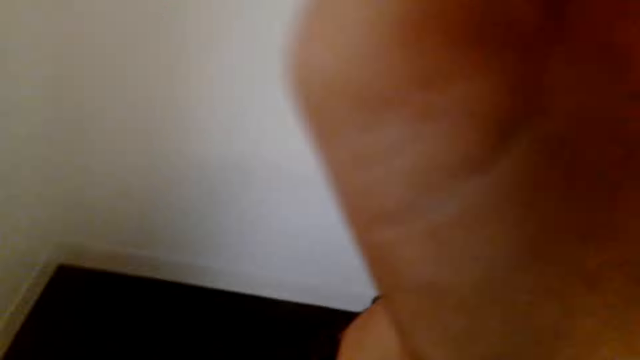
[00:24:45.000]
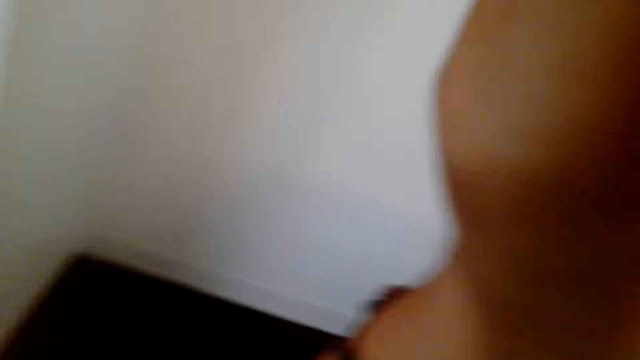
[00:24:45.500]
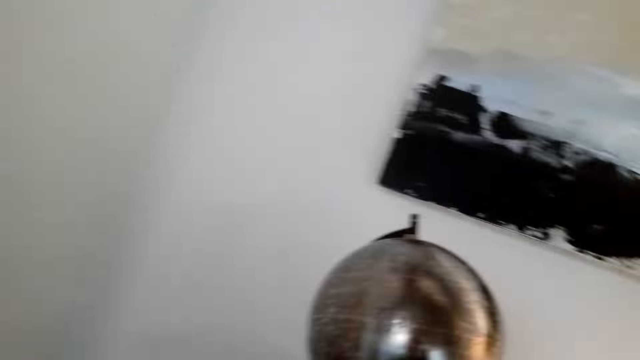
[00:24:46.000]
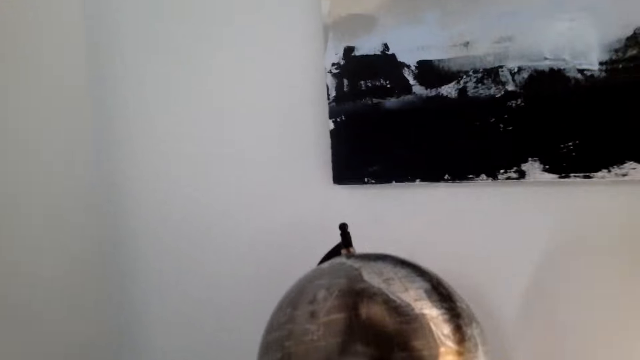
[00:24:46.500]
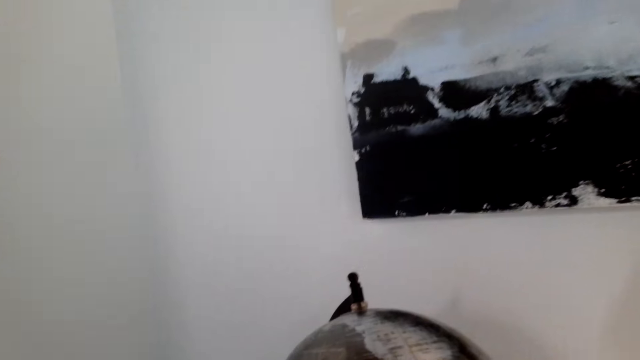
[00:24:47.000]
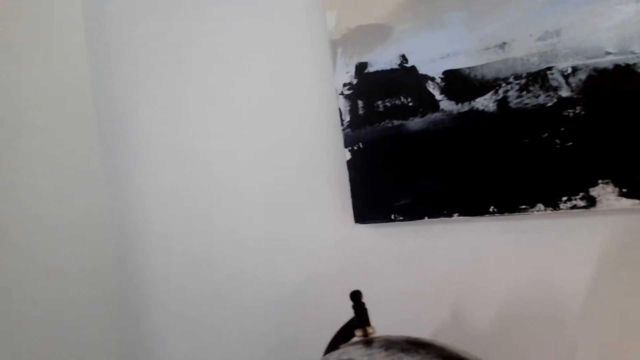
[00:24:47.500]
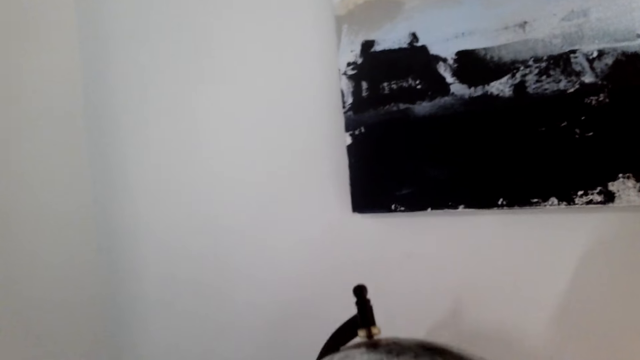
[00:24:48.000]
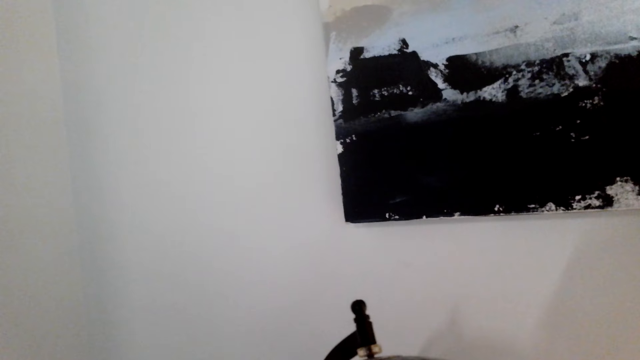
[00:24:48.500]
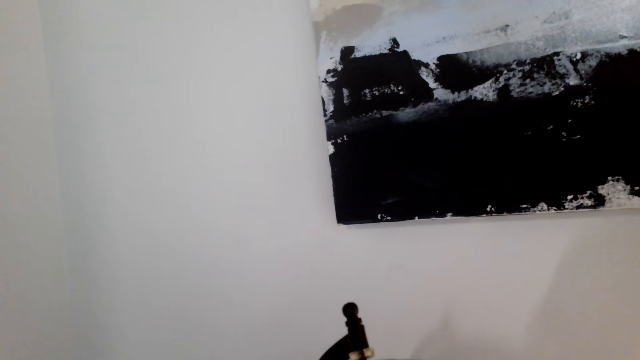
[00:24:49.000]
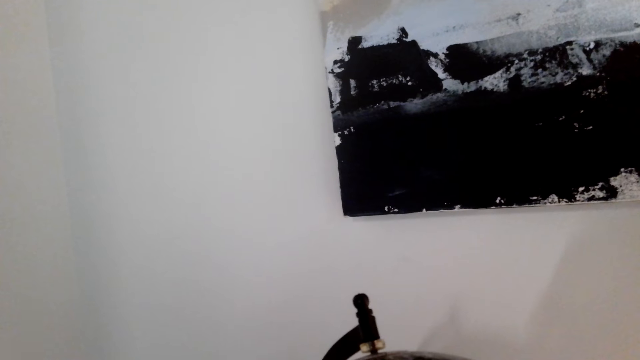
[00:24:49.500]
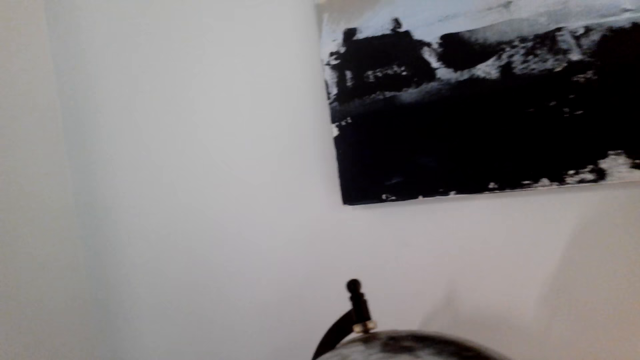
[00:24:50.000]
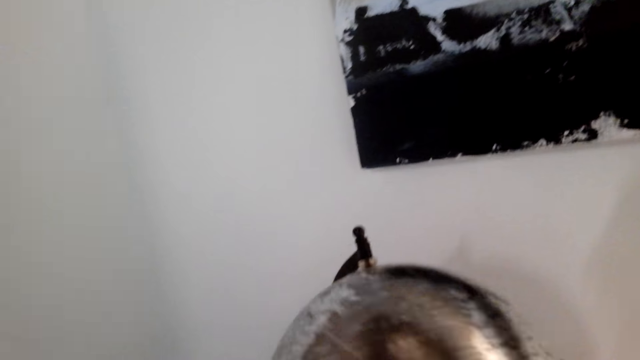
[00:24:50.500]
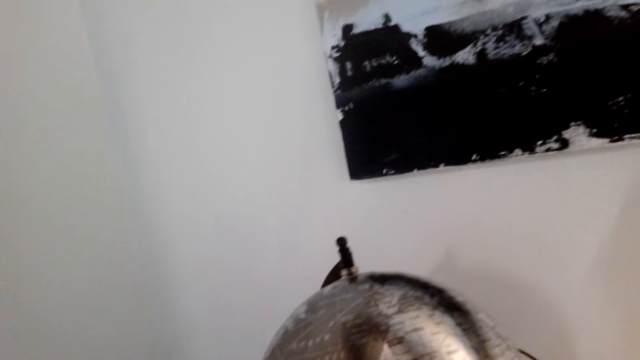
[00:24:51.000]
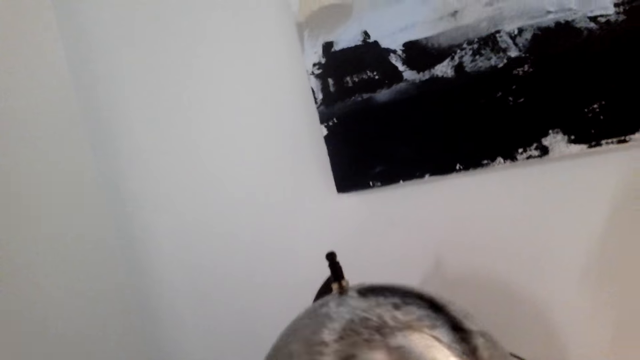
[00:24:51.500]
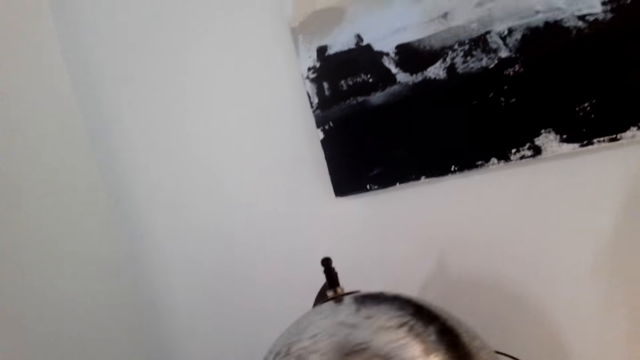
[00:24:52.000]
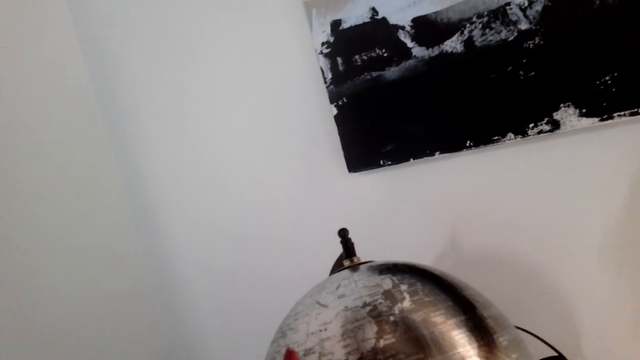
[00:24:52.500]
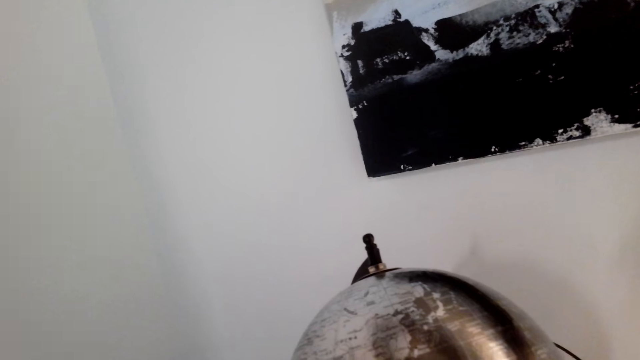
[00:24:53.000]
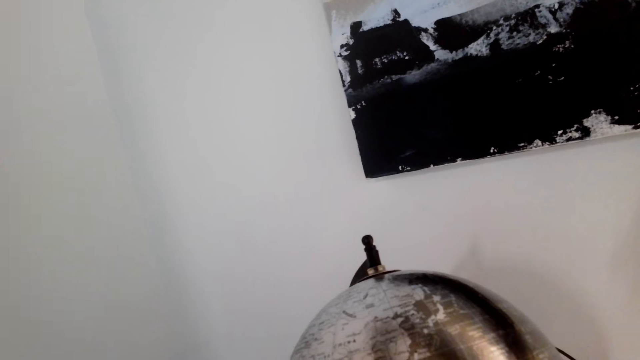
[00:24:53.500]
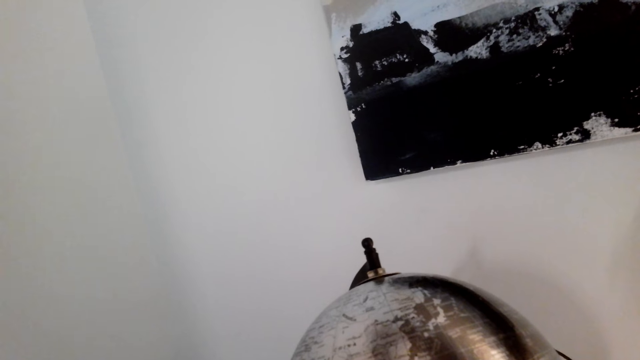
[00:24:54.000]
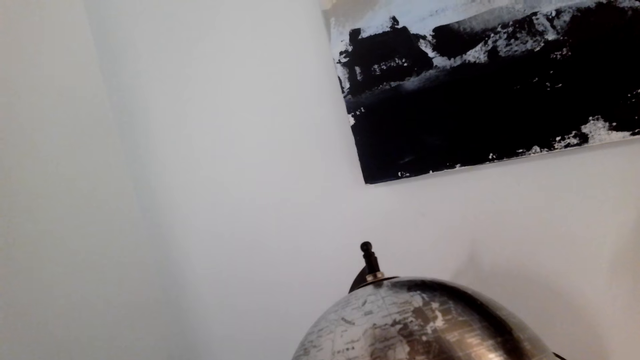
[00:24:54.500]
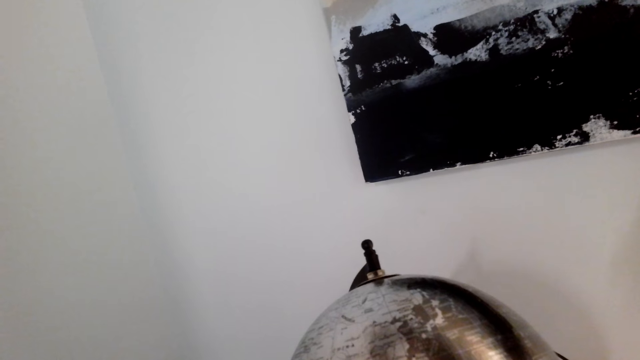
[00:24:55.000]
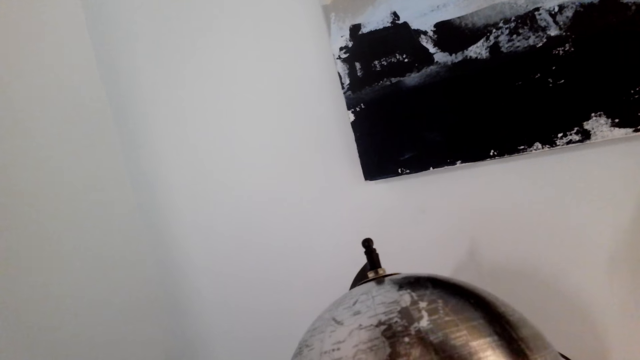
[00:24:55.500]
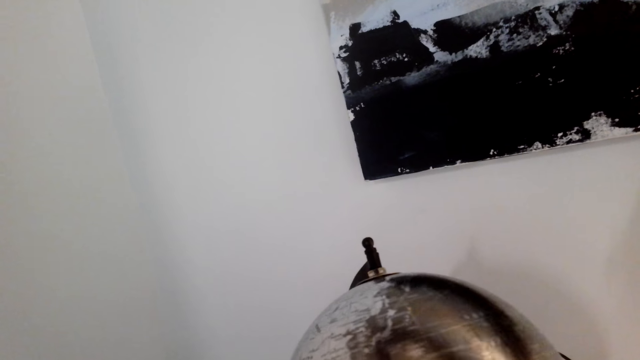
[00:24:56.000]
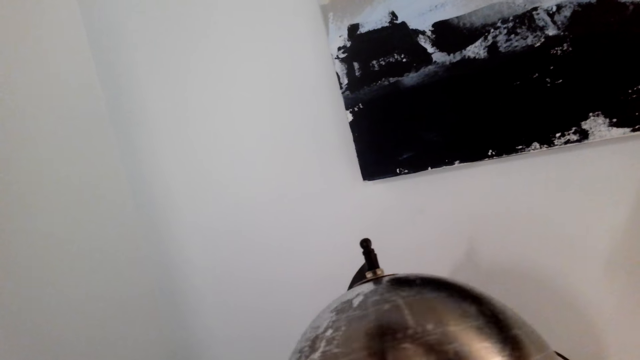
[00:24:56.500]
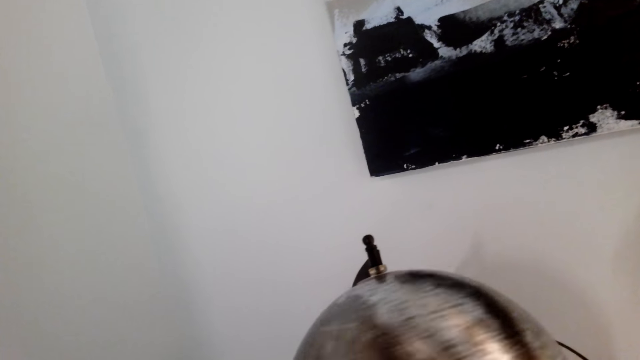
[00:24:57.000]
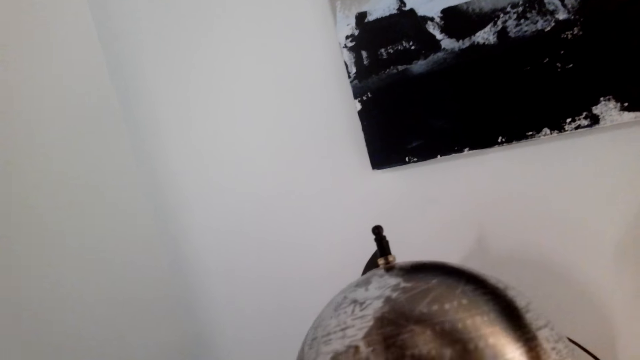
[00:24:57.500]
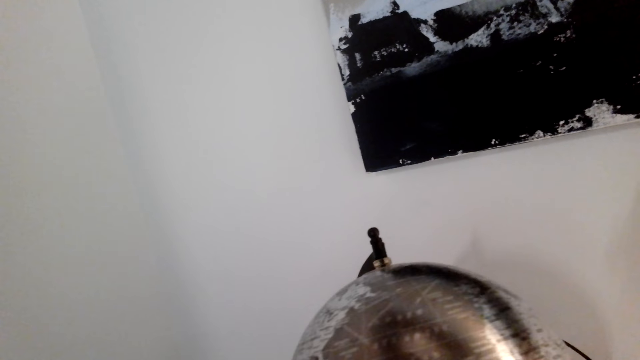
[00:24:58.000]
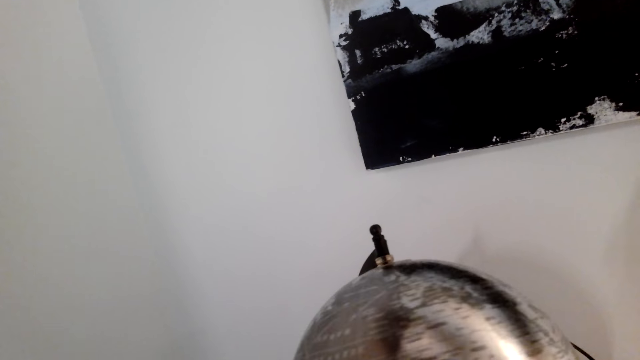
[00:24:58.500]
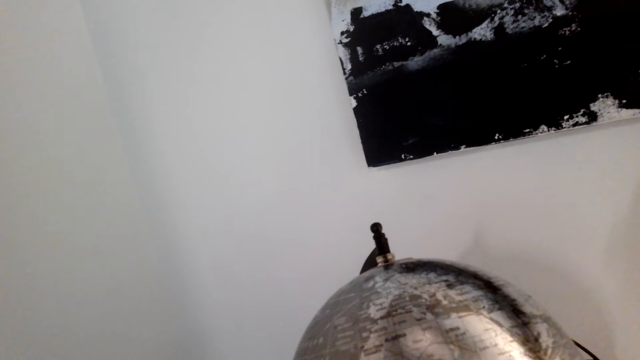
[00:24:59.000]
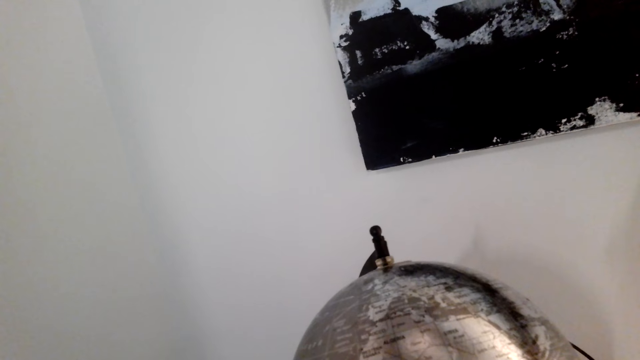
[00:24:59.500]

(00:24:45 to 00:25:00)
The camera wearer adjusts the camera. They lift the left hand, drop the left hand and lift the left hand. They look ahead. They rotate the world map tool. They look at the map. They rotate the world map tool.

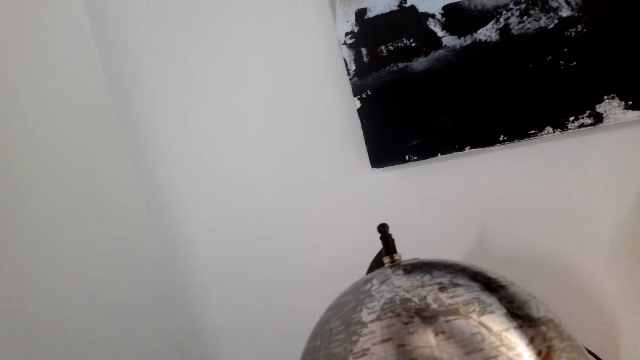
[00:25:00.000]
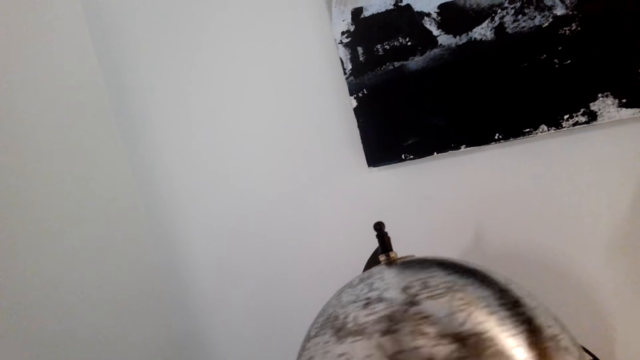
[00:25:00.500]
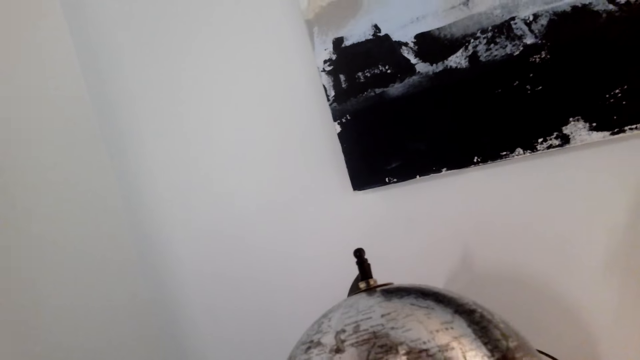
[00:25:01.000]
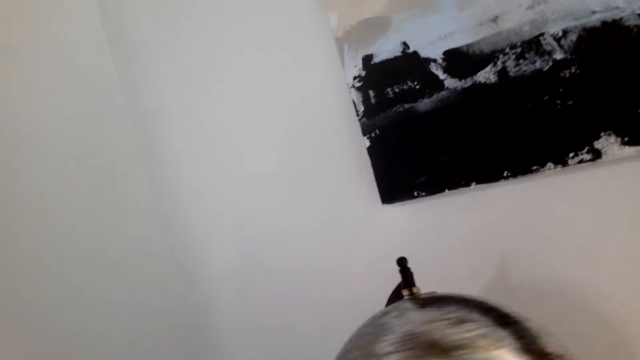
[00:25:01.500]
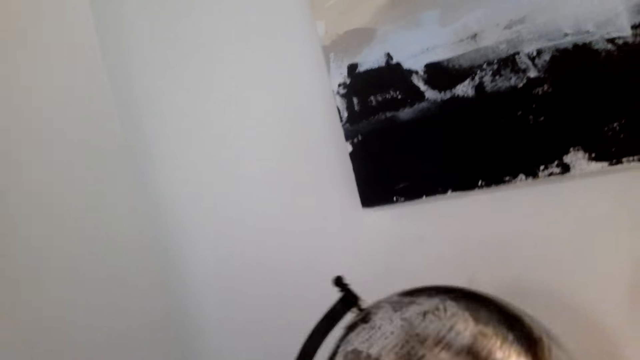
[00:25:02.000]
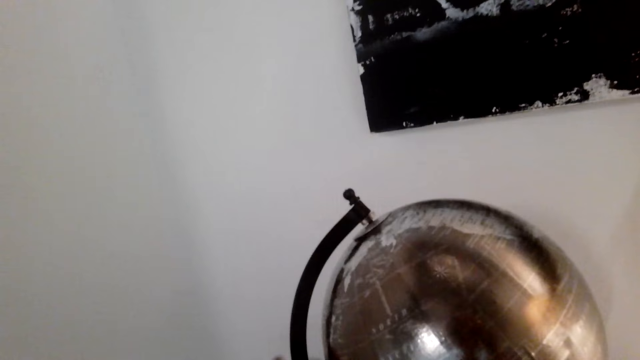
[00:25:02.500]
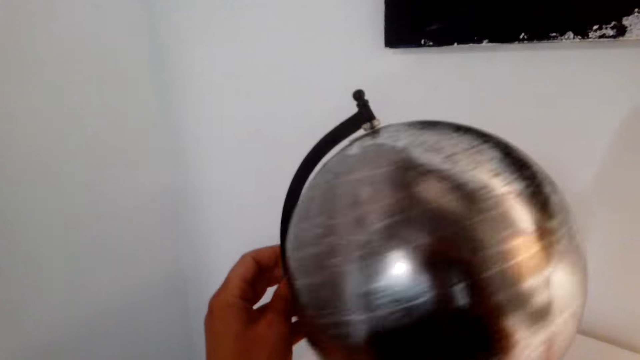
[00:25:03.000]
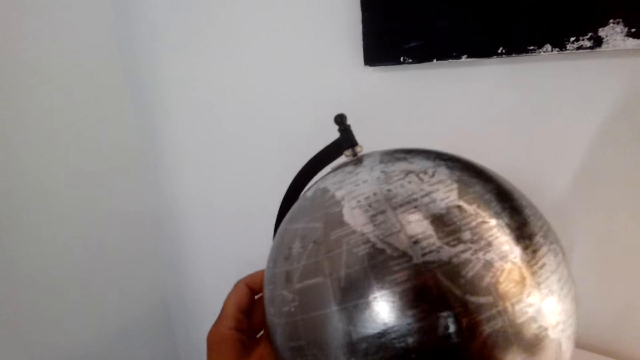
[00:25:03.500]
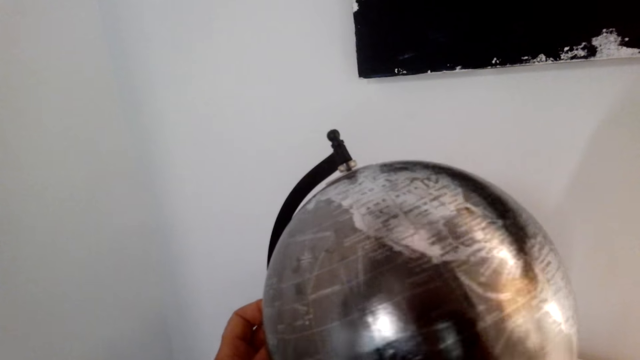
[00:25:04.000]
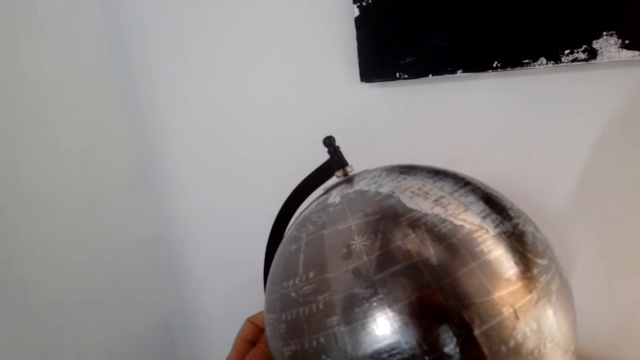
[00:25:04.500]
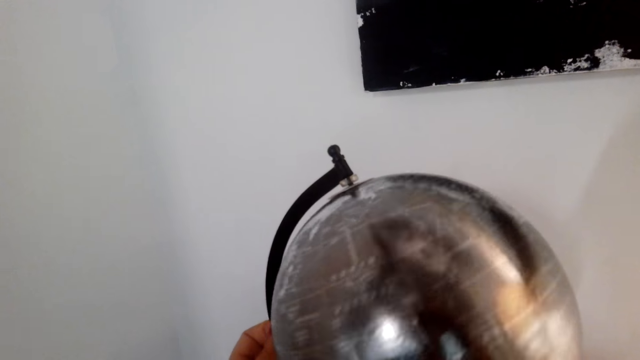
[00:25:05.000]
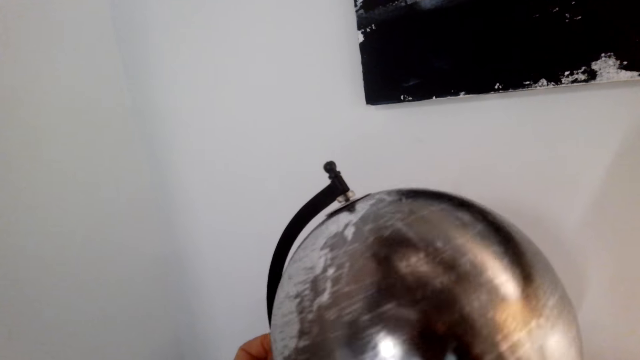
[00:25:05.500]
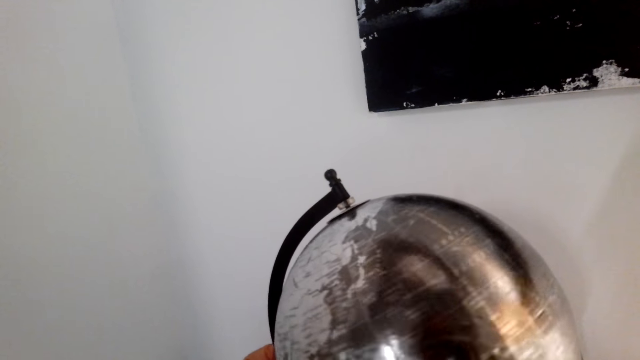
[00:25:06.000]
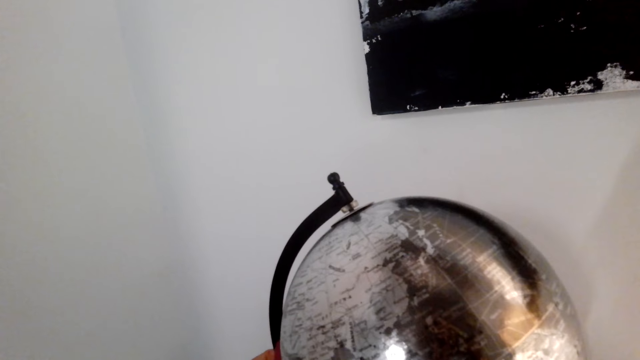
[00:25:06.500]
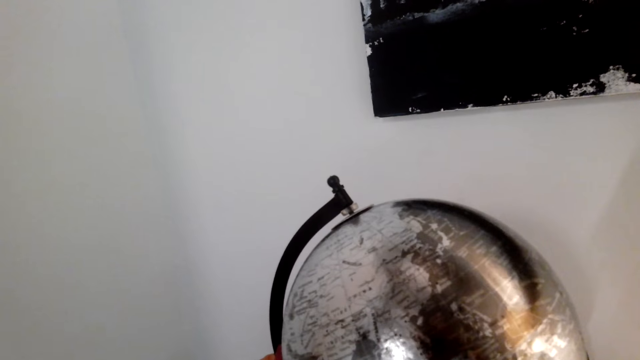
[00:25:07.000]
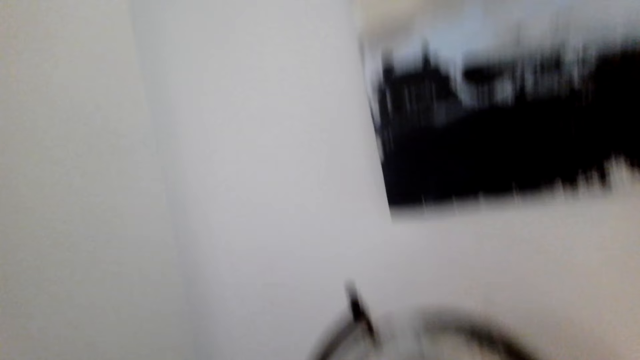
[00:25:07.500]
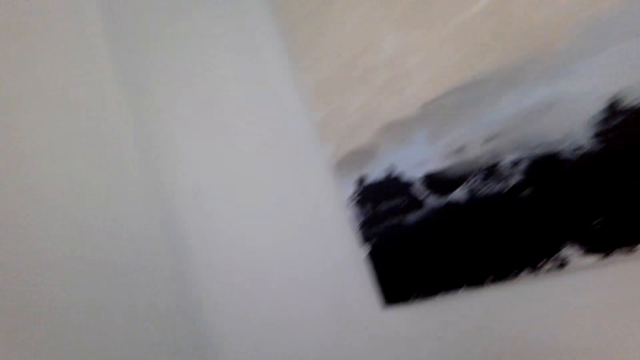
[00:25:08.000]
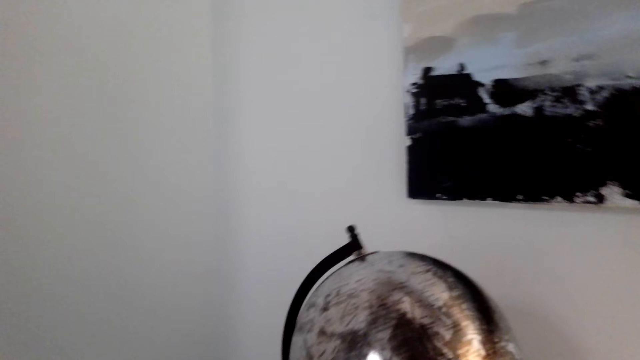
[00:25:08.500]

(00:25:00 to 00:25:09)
The camera wearer holds the globe with the left hand. They spin the globe.
